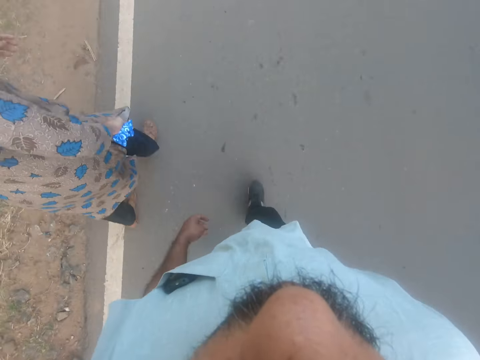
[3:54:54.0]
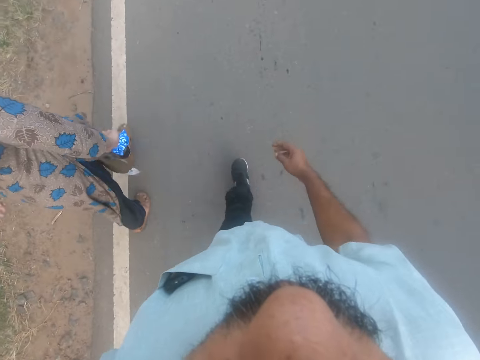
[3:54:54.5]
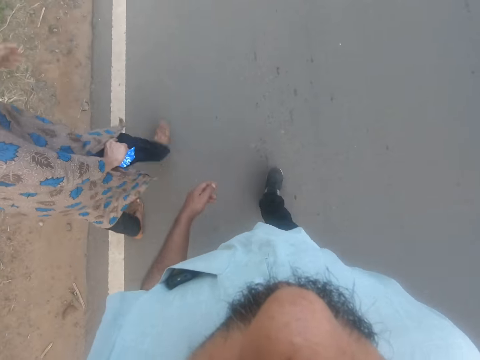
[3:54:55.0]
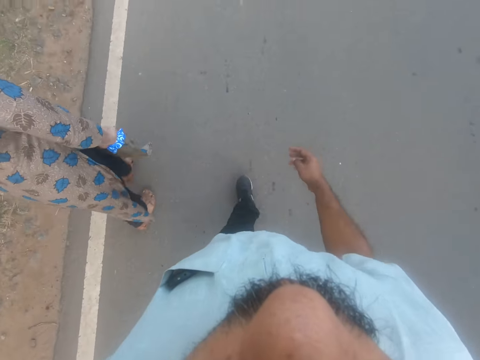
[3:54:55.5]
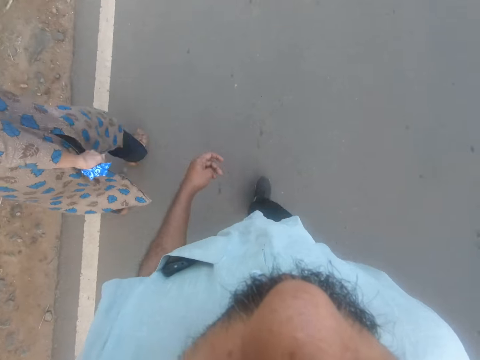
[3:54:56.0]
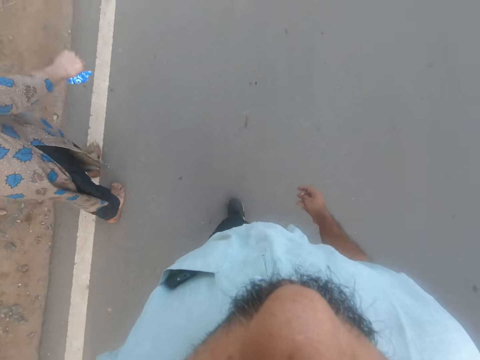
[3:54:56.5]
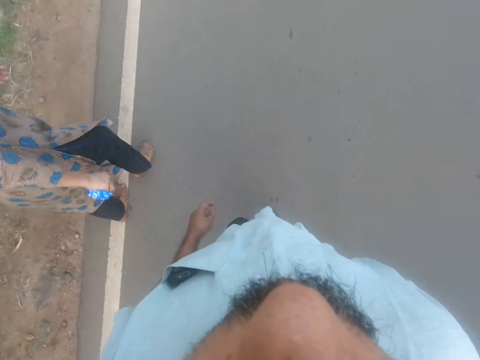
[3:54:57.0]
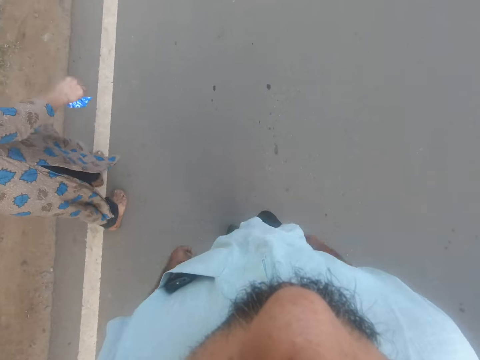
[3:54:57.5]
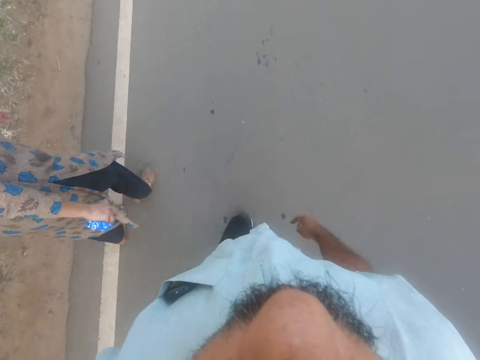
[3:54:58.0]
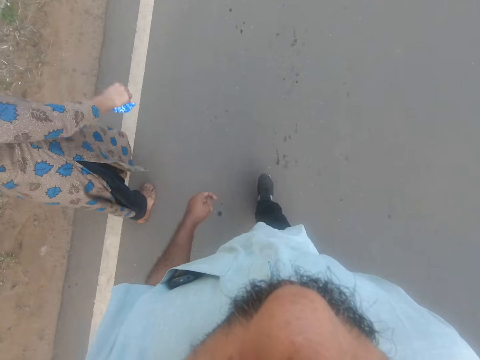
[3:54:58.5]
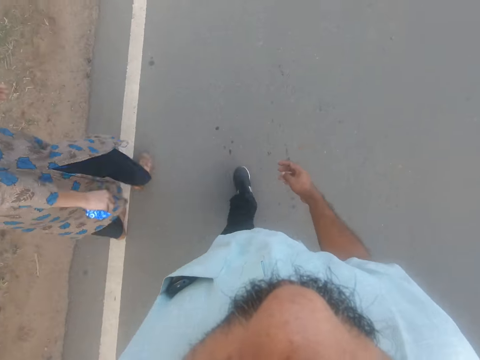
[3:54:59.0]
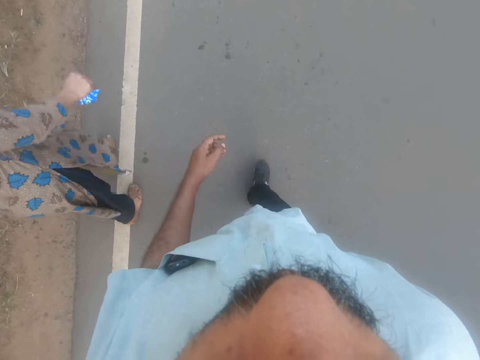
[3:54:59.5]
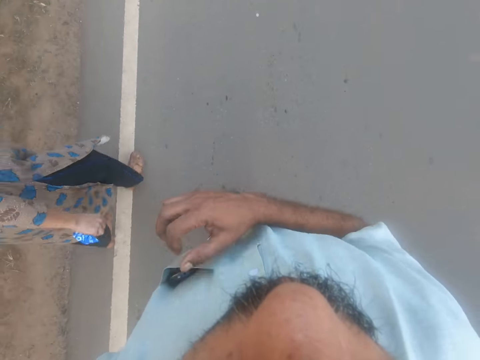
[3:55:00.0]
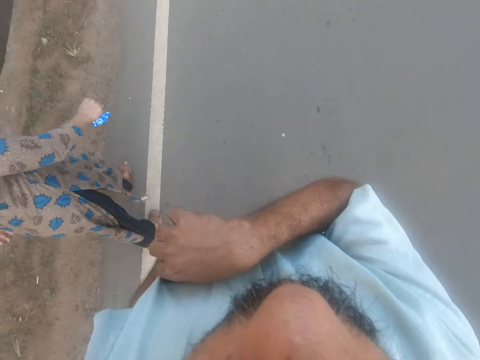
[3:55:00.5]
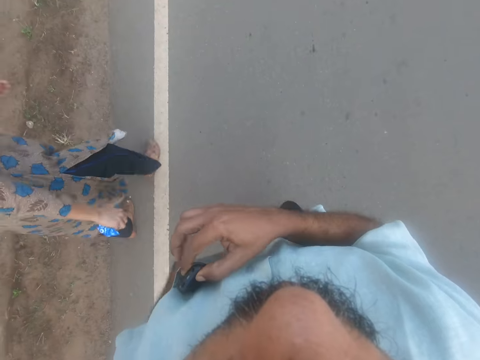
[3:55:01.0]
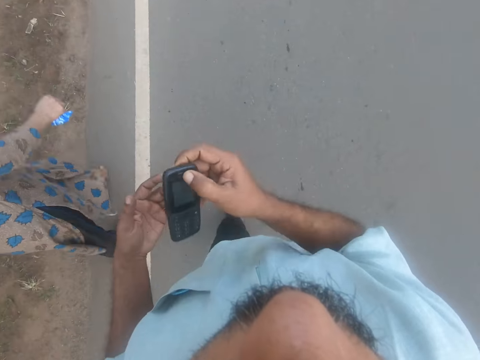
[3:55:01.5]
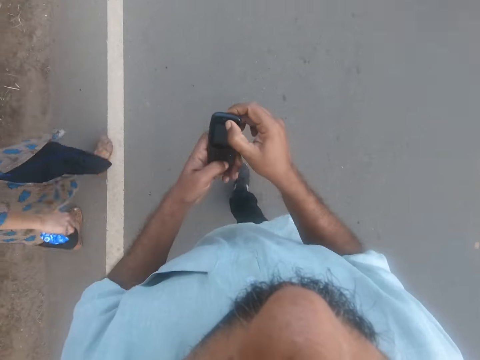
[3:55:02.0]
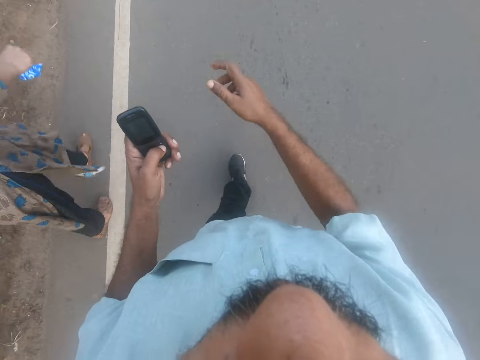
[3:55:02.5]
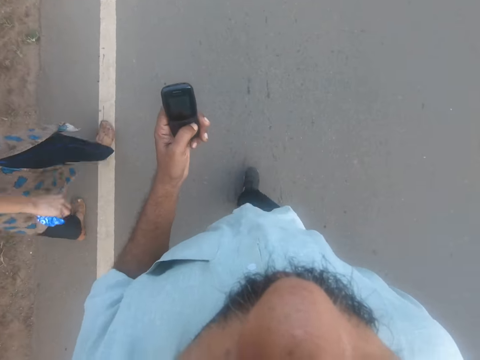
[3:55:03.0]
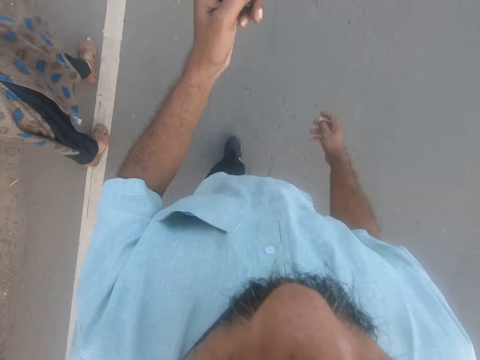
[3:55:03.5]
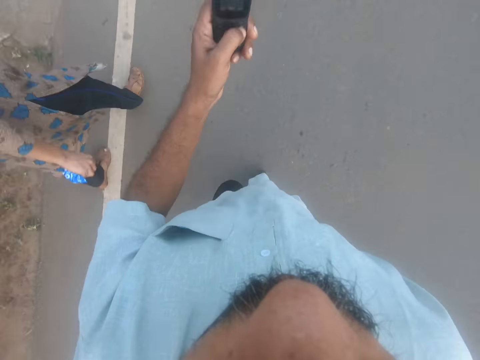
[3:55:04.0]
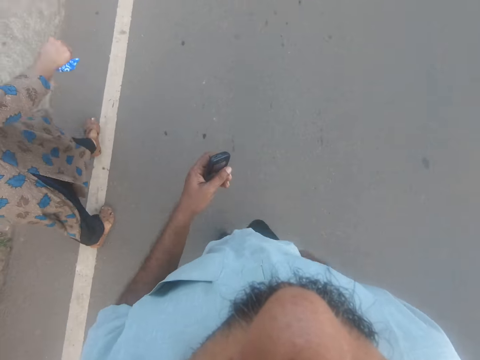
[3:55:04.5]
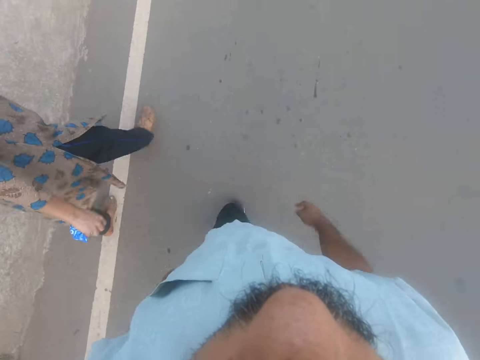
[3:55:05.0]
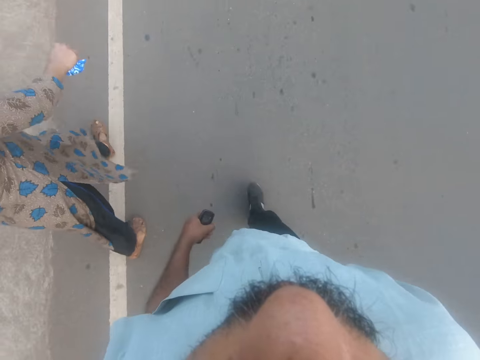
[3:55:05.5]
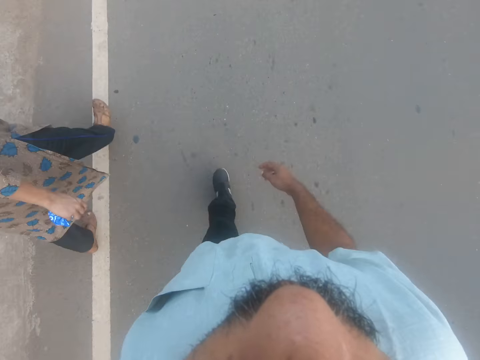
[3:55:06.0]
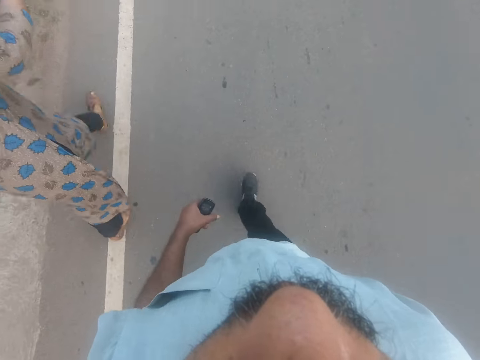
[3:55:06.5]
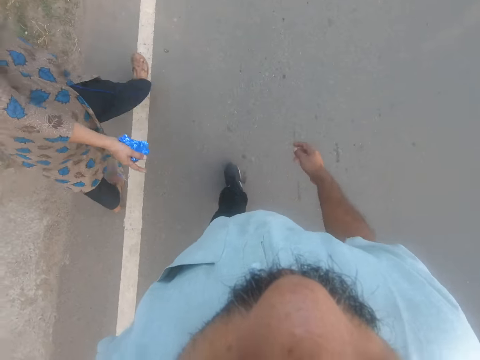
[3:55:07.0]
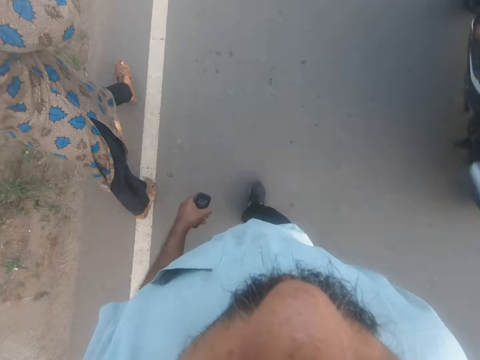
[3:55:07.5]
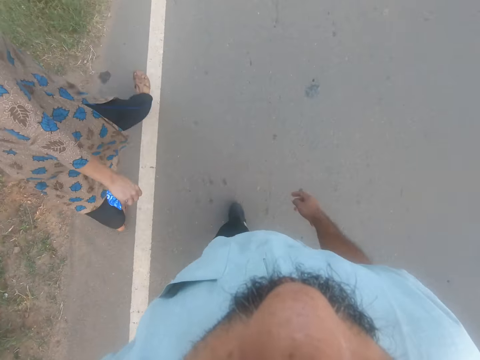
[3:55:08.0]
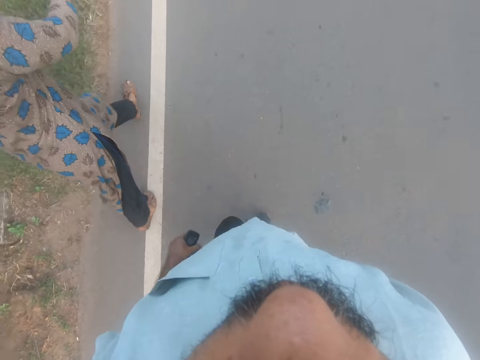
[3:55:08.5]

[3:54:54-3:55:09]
The woman talks to the camera wearer. The camera wearer picks up his phone from his pocket. He holds the phone with hands and operates the phone. He dials the phone and dials the phone again. He holds the phone in his left hand. He swings his hands and walks beside the woman. The woman talks to the camera wearer.

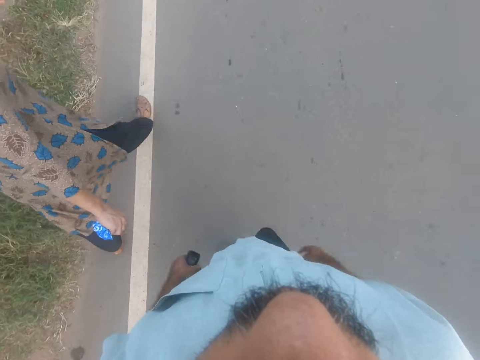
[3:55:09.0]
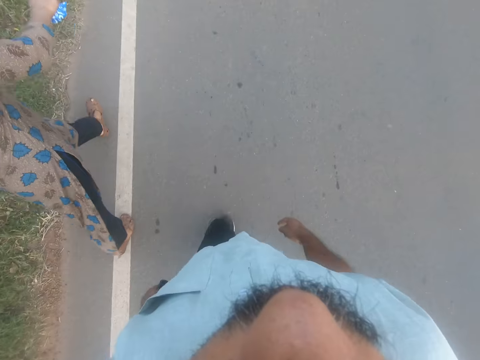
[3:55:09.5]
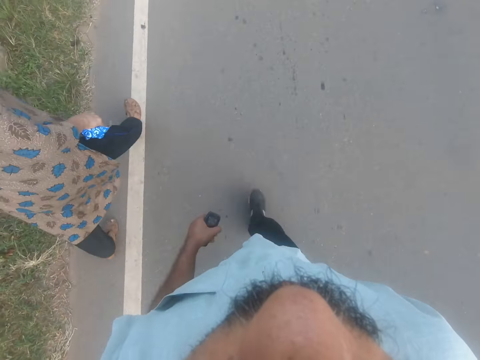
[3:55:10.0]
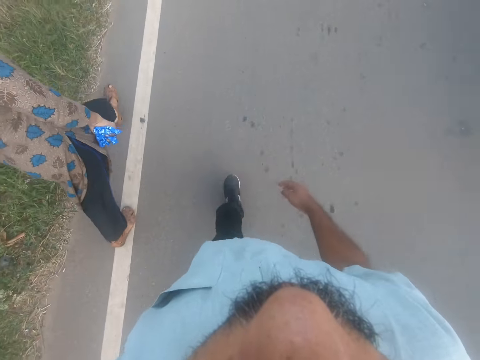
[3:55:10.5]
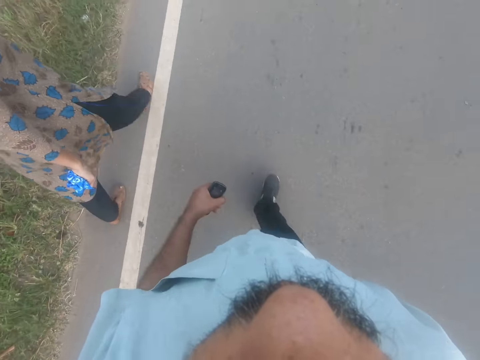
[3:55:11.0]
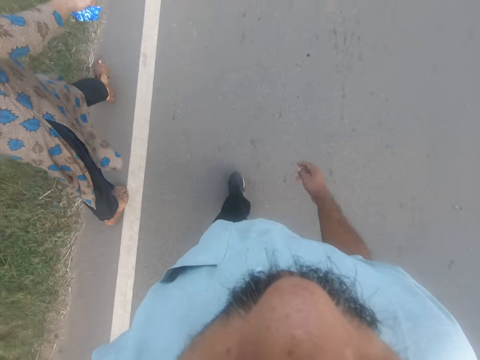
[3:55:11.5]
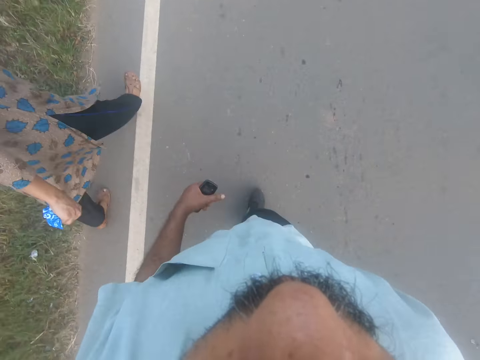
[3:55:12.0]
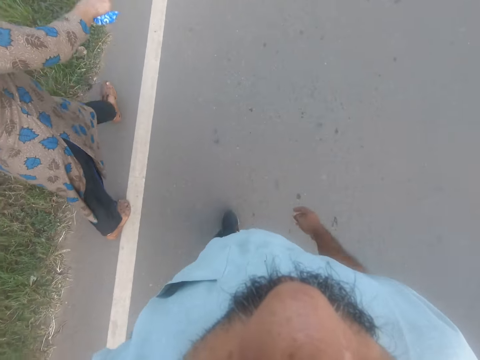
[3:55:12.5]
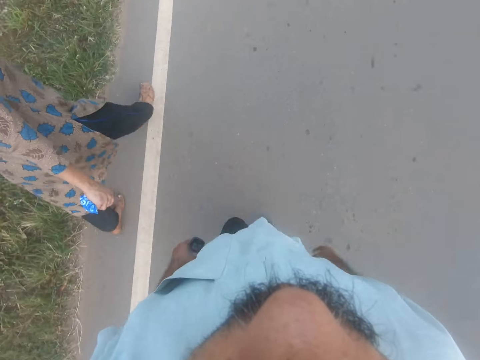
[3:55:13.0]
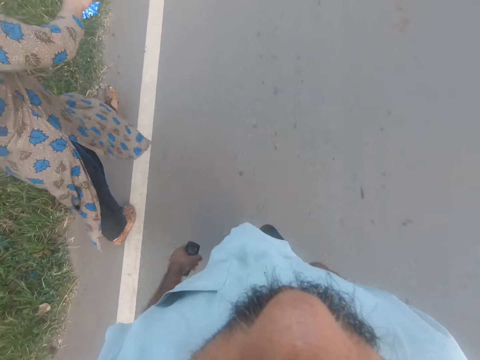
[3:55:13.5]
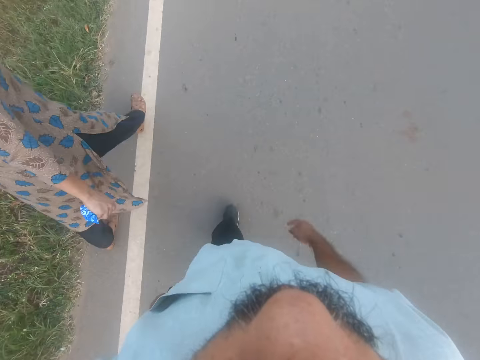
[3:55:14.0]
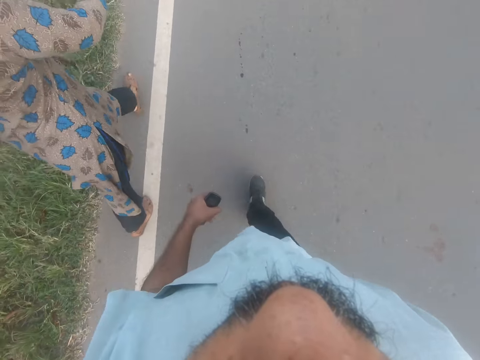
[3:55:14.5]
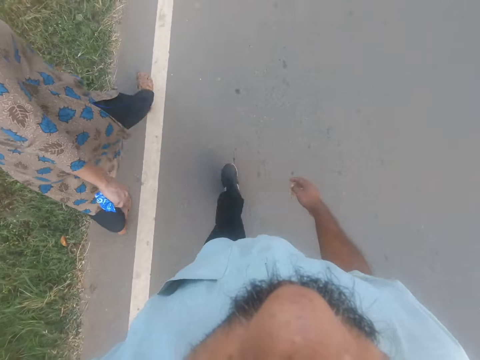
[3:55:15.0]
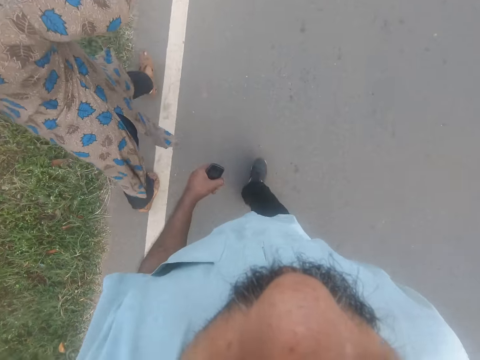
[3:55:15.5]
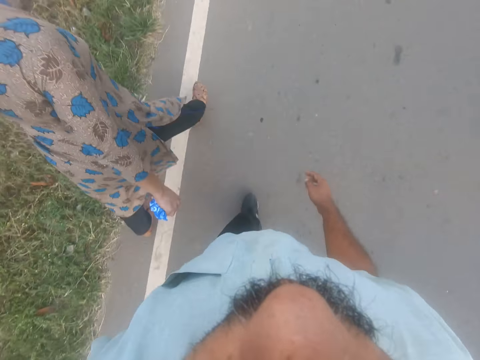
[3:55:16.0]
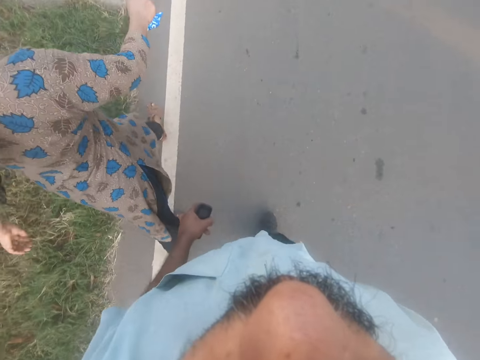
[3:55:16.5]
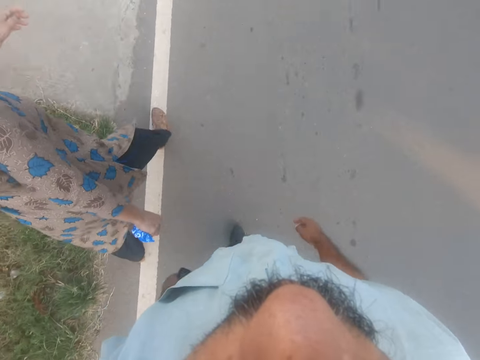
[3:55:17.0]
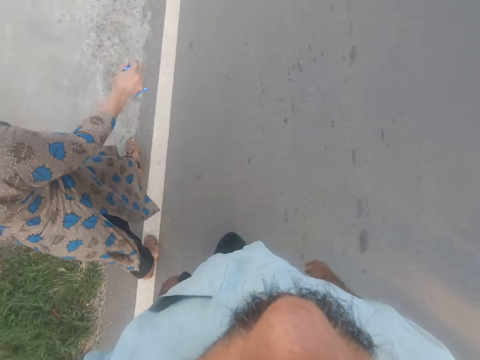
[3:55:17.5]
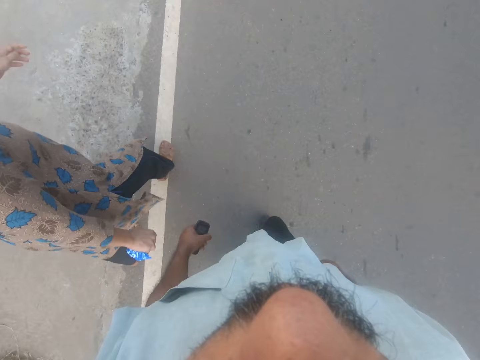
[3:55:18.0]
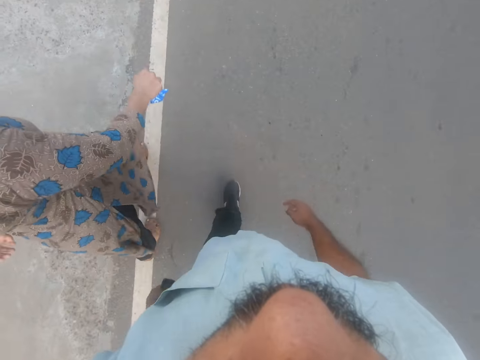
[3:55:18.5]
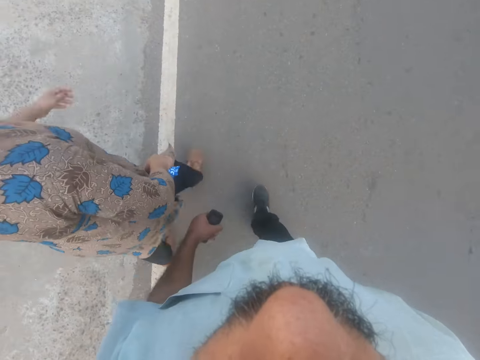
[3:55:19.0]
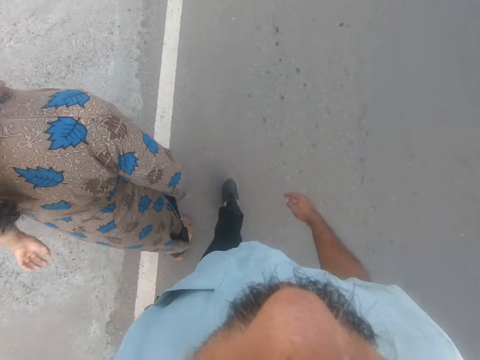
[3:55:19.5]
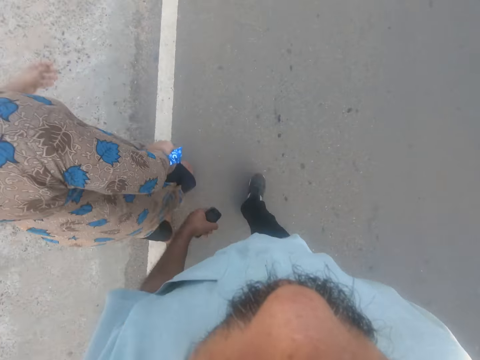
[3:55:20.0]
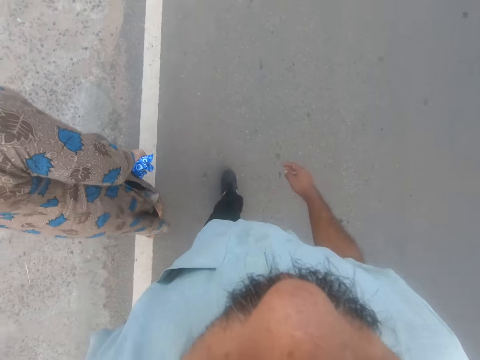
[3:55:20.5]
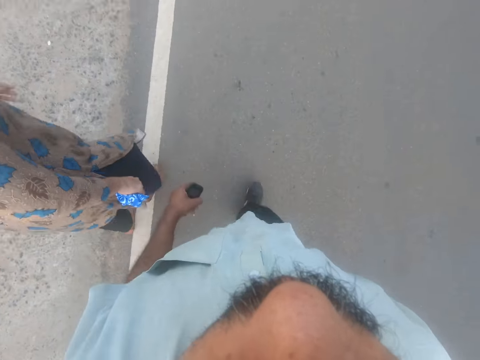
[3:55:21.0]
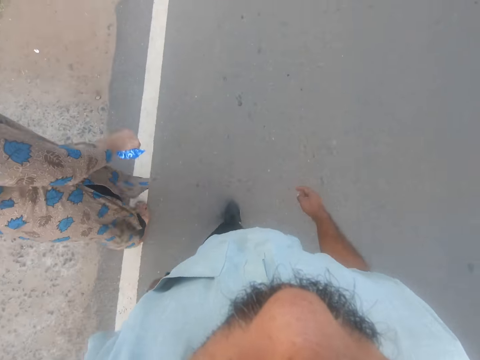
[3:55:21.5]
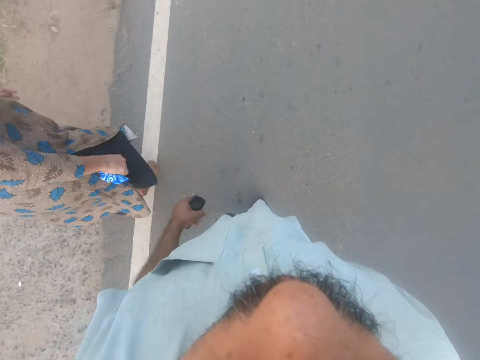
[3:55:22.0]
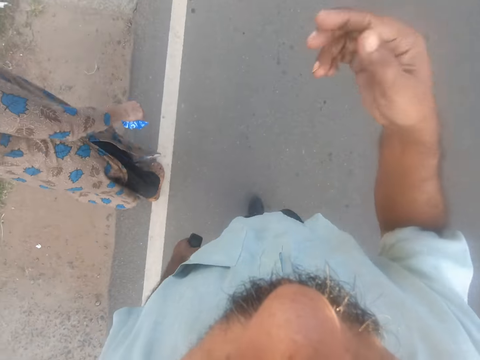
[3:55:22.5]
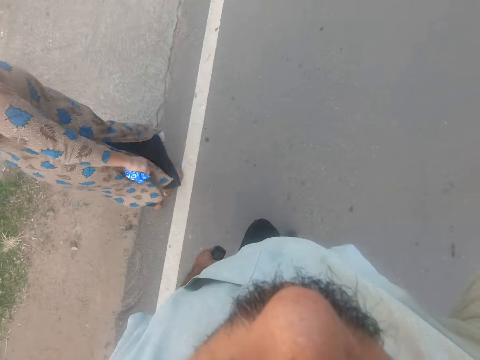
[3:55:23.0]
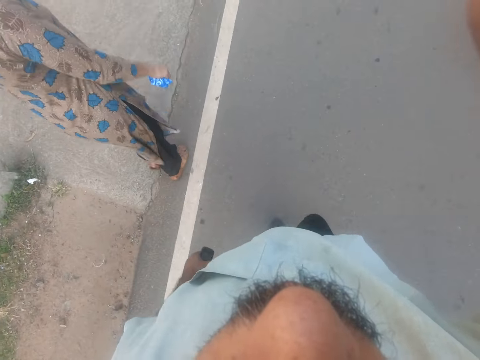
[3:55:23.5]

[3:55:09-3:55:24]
The camera wearer talks to the woman. They walk beside the woman. They lift the hand.
